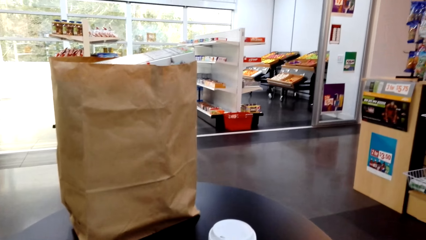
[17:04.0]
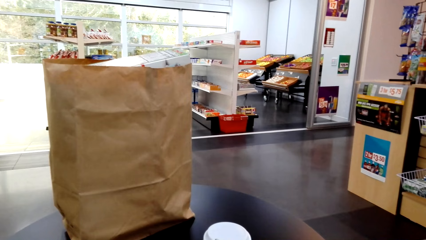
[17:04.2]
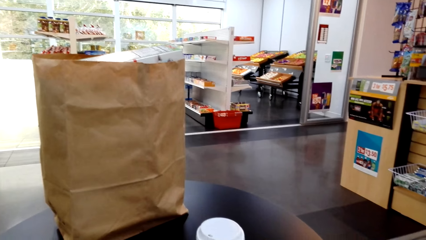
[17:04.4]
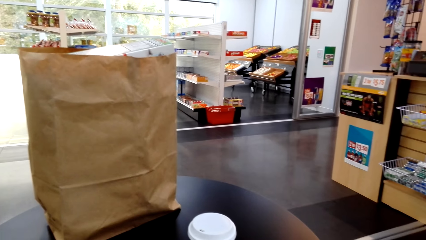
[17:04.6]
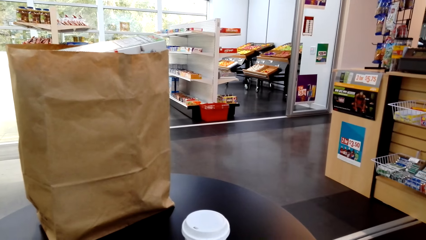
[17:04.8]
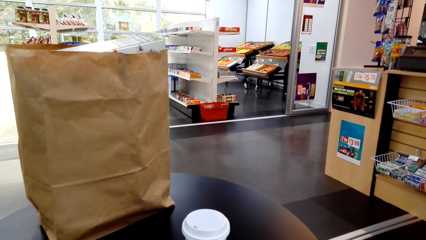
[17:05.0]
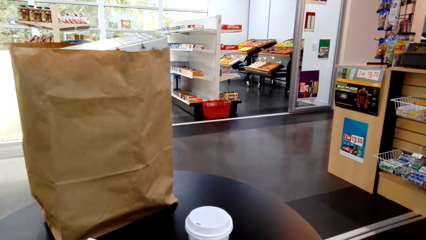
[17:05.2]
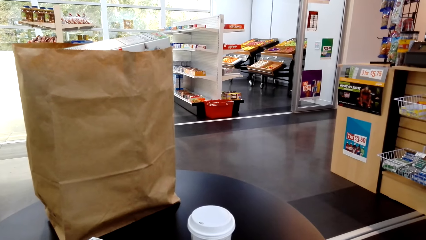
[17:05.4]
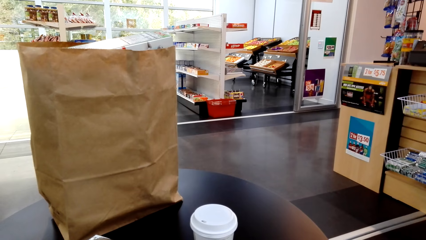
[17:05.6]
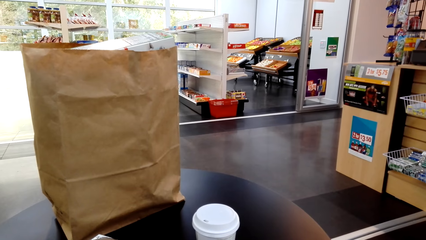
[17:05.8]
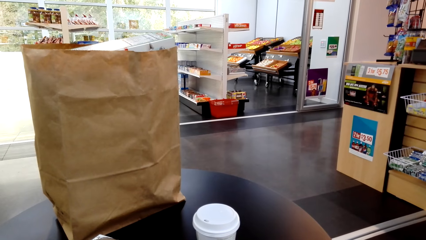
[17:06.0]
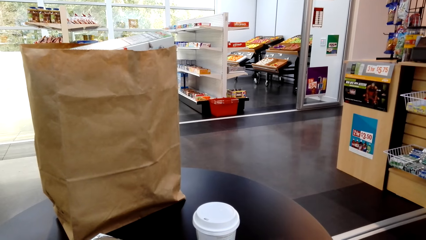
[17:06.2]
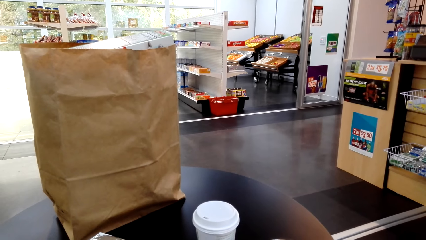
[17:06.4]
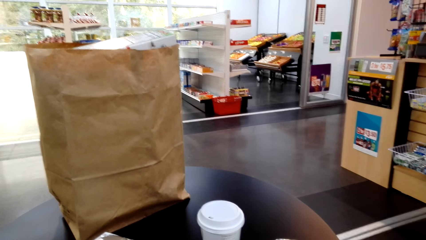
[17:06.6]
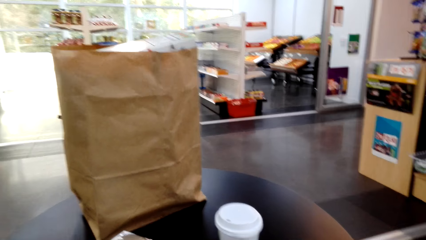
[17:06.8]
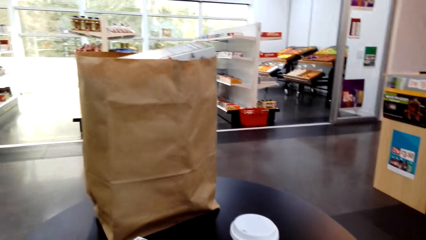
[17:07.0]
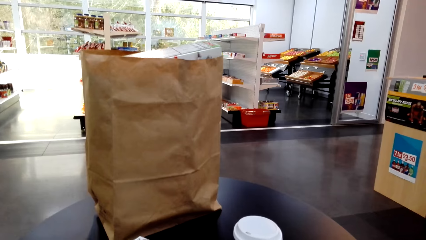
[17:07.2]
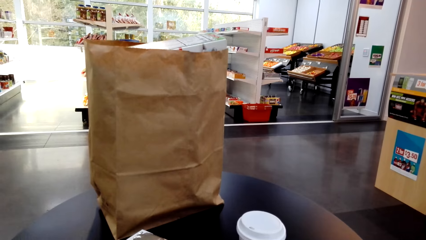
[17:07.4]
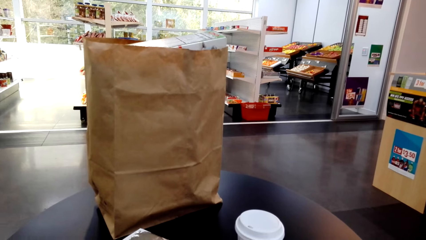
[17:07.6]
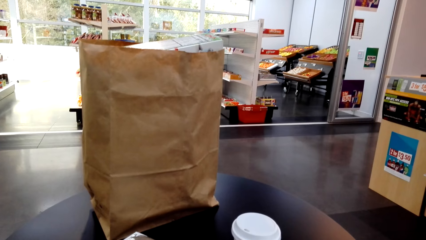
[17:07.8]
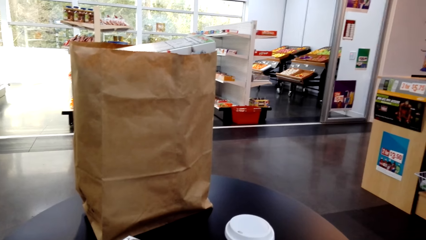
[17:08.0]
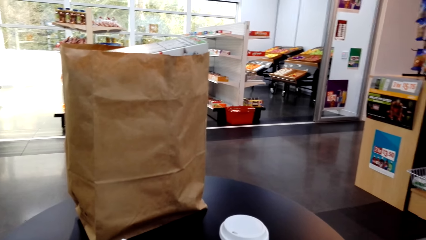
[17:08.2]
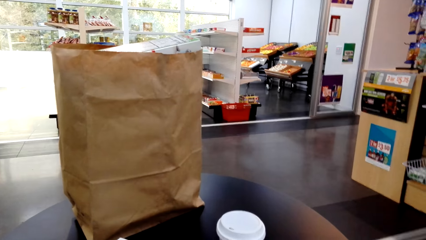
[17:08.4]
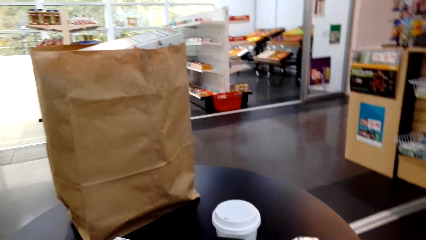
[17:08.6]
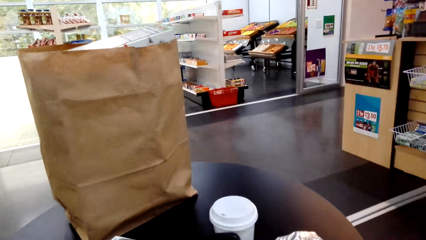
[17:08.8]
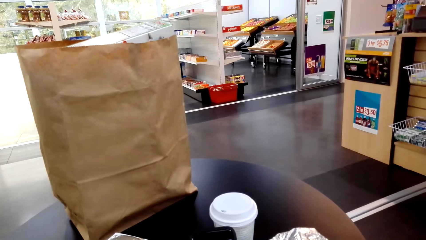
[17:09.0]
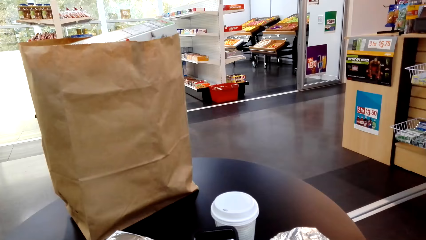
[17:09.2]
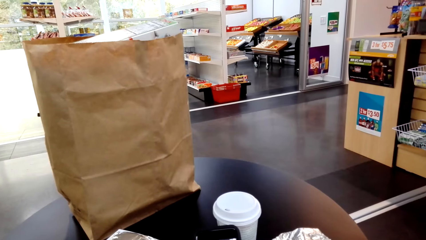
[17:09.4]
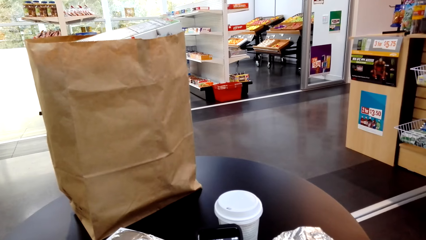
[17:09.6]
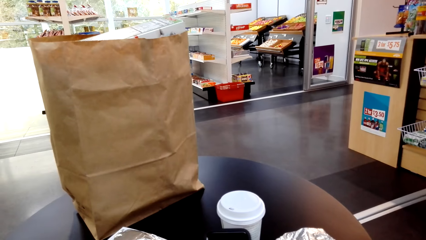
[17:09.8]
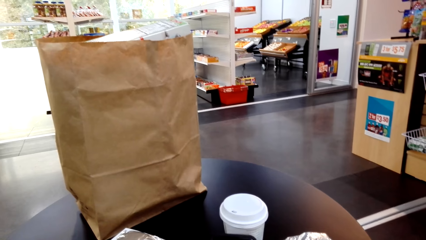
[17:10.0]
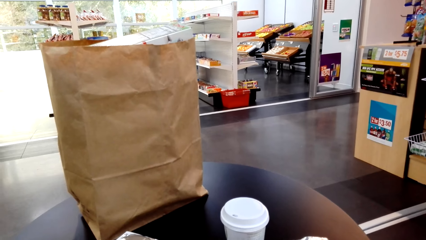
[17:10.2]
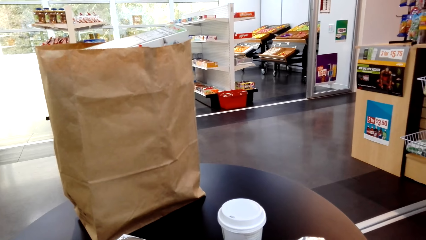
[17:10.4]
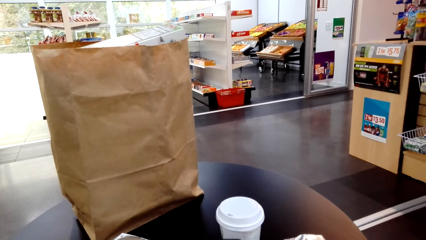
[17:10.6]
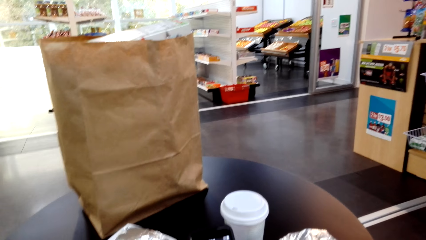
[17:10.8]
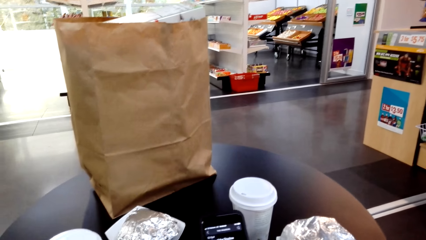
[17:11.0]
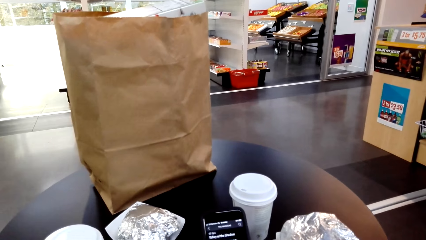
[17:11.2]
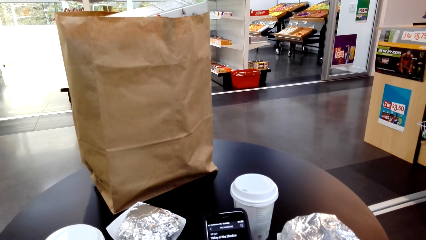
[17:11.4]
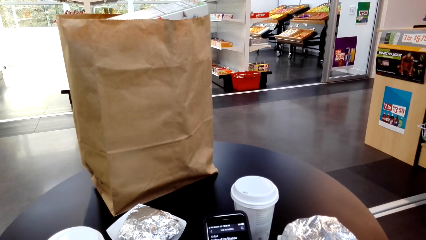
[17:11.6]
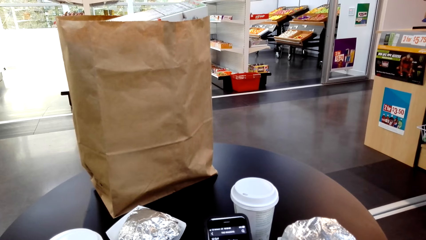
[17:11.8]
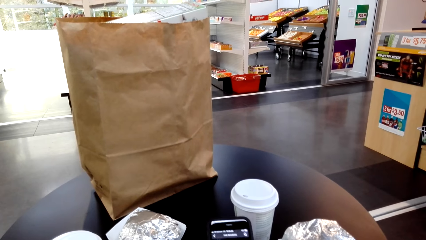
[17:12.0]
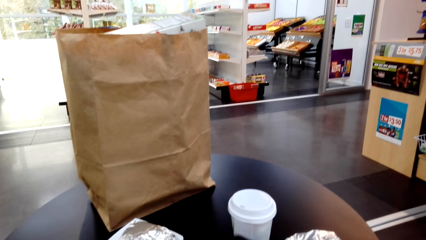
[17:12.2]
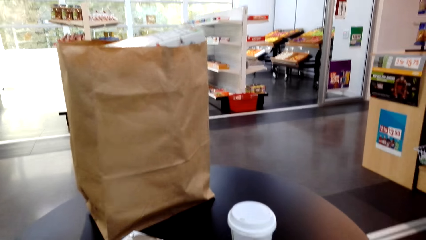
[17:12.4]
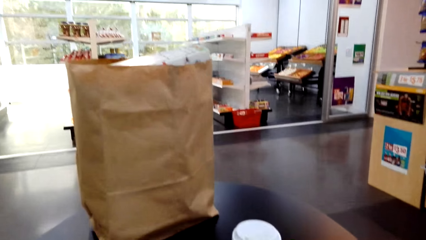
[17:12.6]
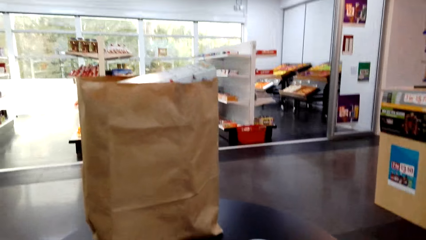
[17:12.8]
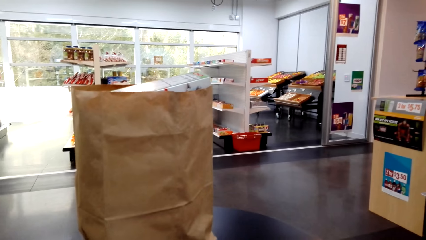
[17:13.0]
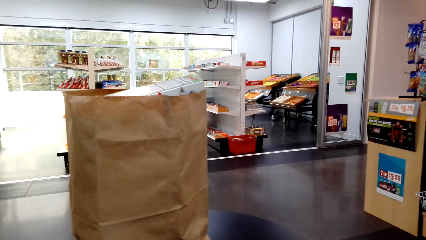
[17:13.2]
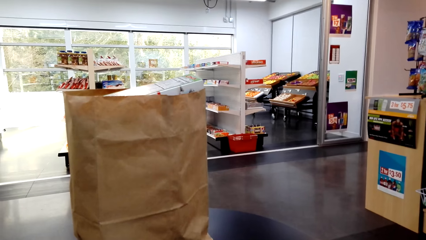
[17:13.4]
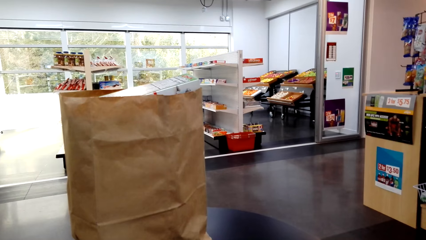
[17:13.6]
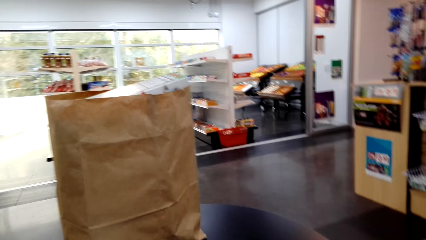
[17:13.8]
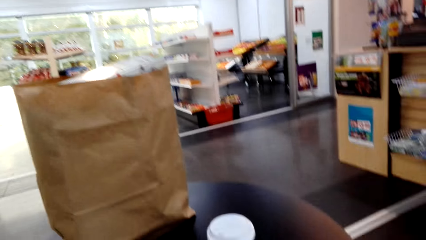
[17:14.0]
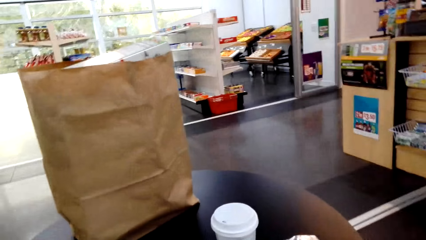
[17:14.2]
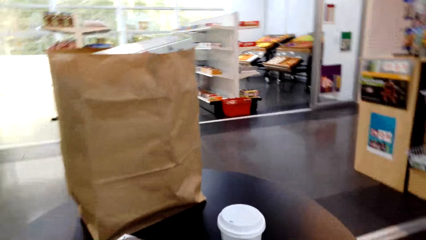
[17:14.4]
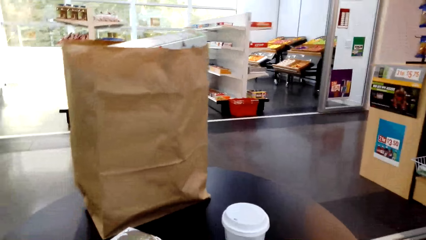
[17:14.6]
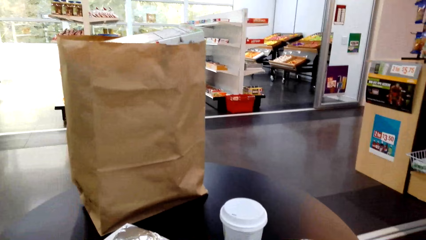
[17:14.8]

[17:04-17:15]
The camera wearer operates the phone.

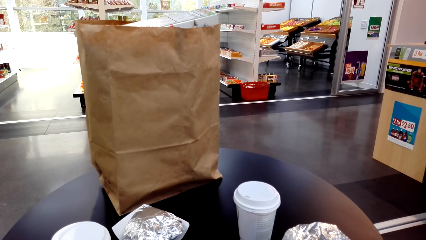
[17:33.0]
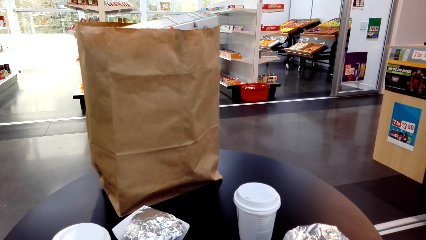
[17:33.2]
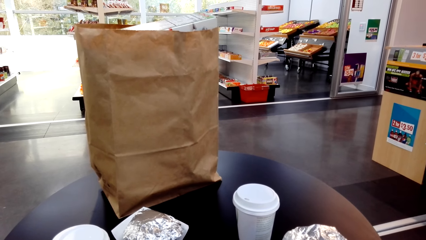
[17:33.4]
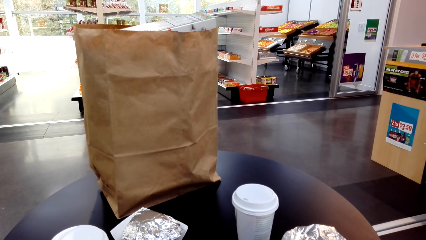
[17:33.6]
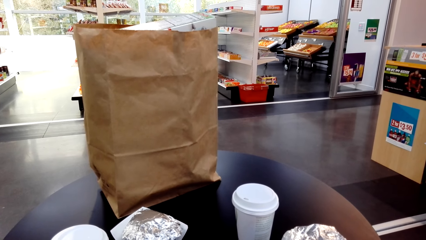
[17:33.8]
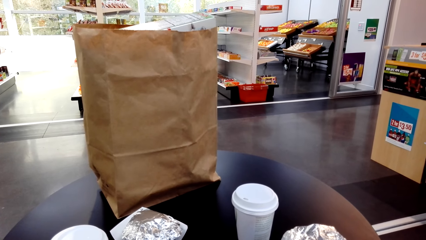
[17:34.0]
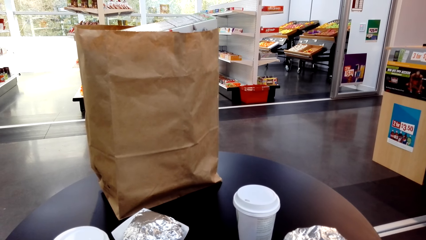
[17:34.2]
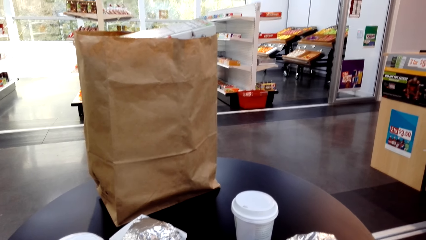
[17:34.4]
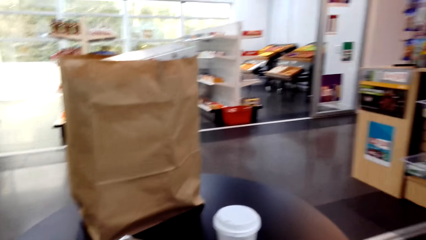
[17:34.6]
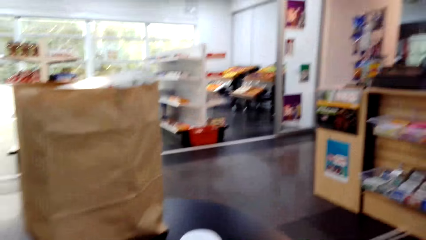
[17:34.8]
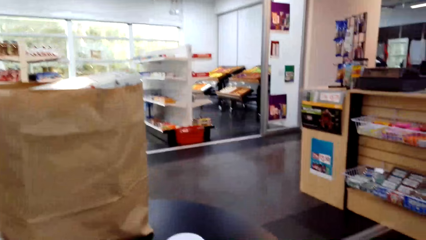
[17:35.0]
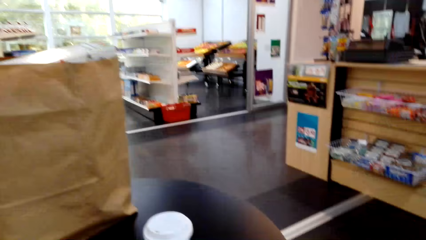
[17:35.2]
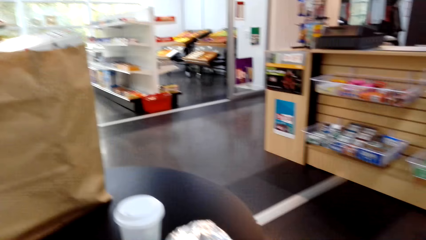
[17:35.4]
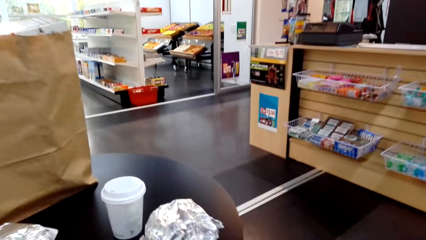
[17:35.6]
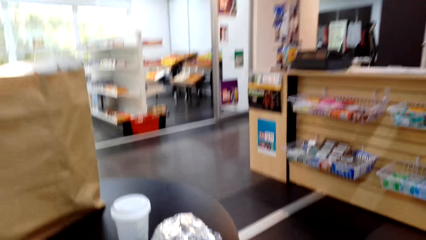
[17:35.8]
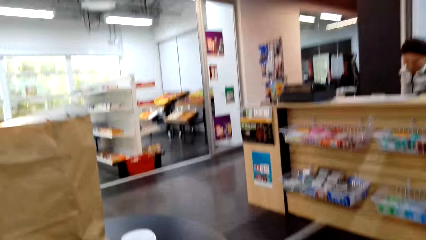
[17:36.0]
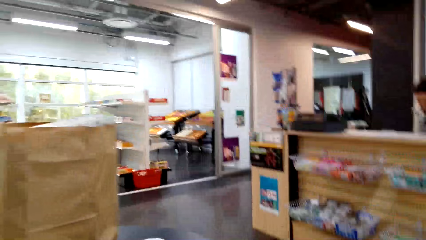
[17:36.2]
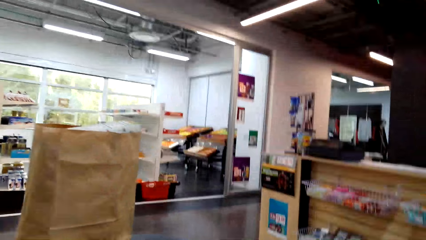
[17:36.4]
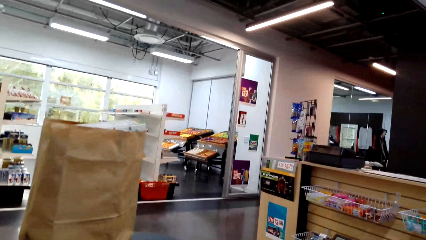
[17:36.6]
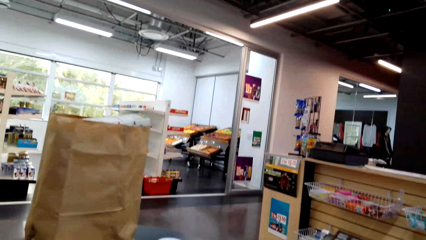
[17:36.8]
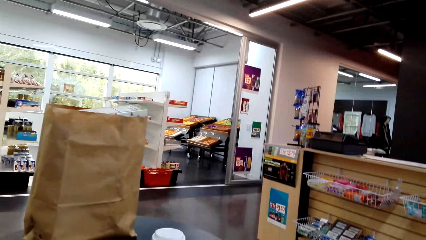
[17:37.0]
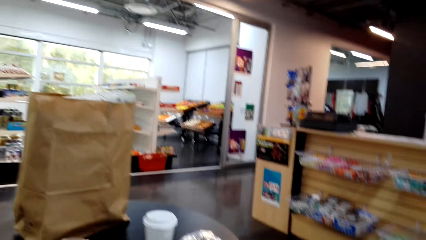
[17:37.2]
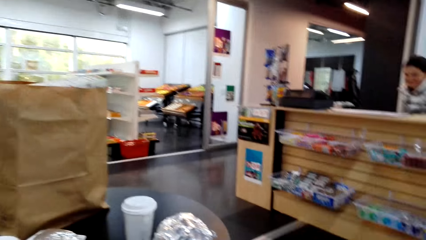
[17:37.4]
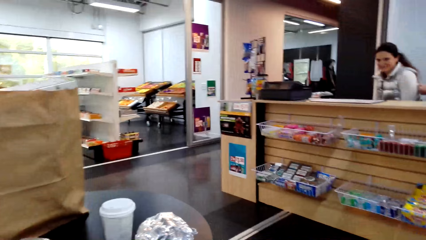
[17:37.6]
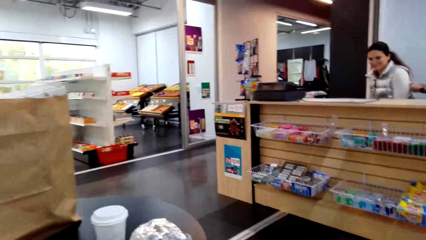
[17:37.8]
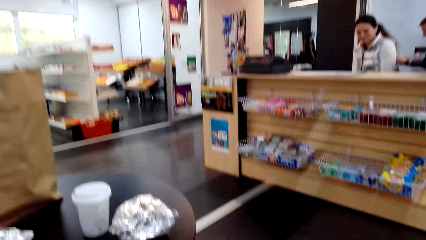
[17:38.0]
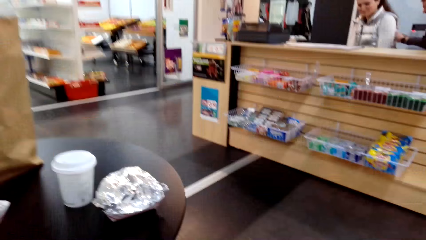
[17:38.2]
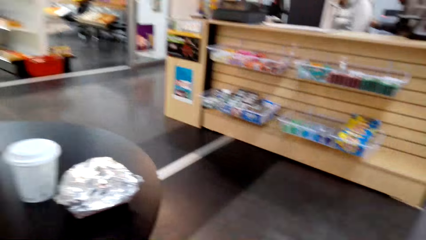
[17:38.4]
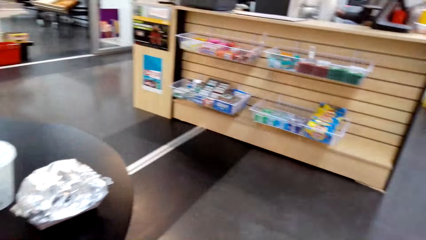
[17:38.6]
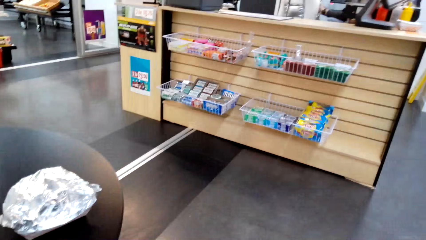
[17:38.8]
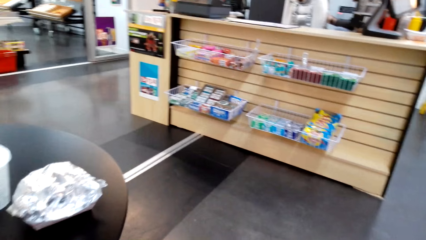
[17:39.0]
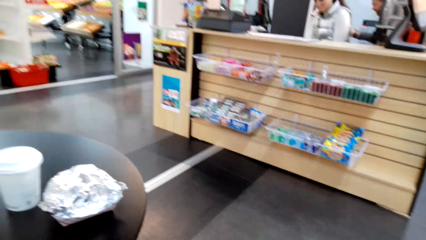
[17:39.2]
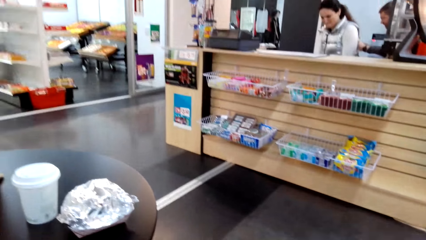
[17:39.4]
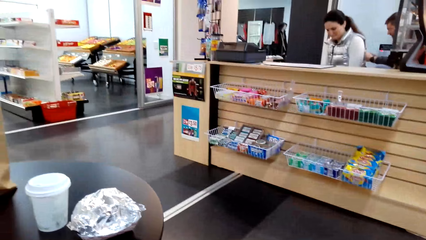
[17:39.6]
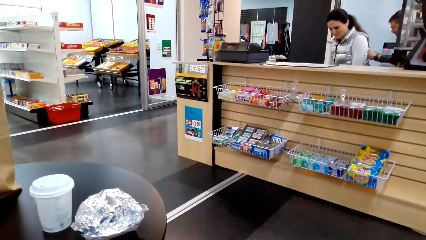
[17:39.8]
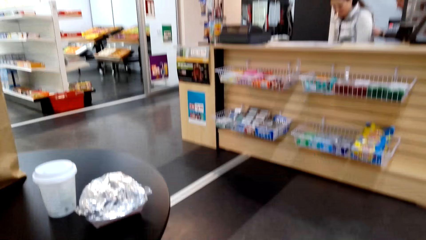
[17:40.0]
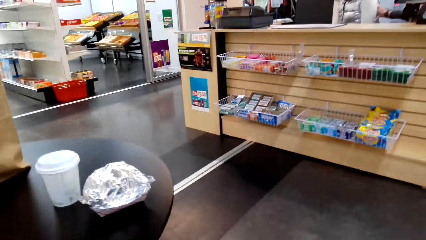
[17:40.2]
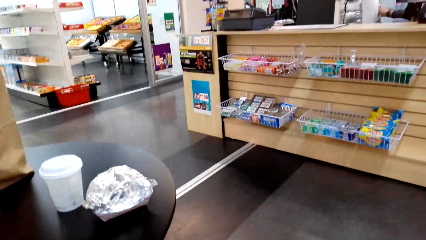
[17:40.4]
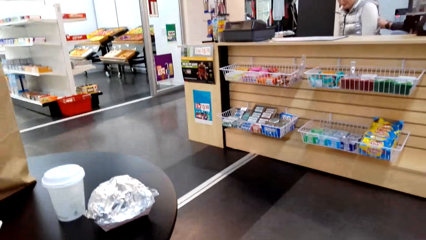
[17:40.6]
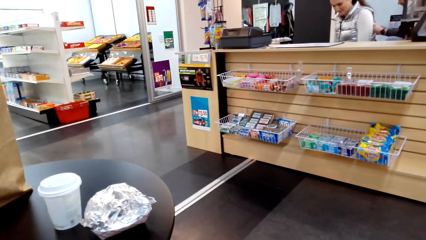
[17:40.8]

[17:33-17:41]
The camera wearer looks around. They look at a person.
